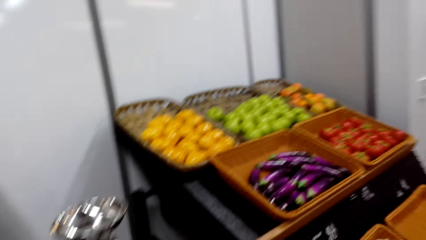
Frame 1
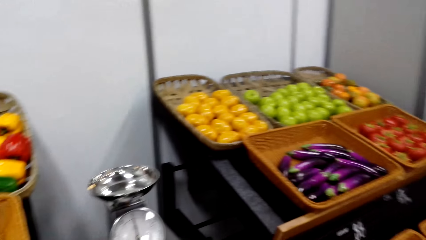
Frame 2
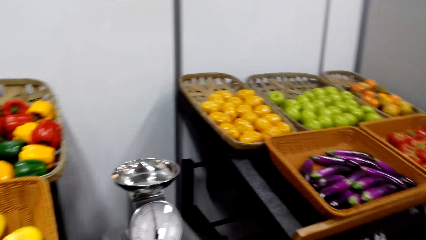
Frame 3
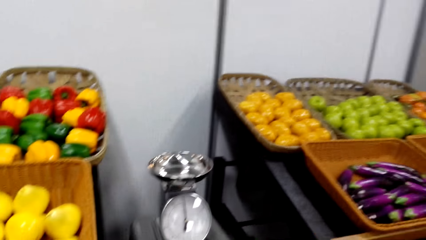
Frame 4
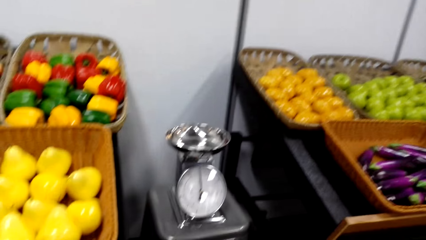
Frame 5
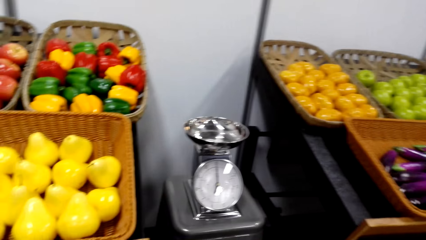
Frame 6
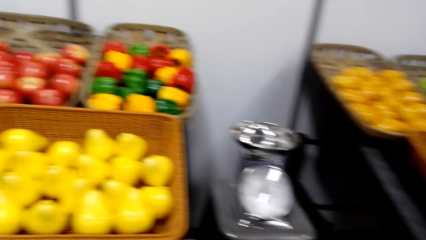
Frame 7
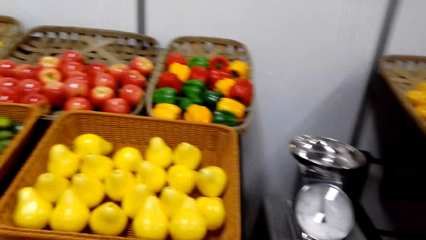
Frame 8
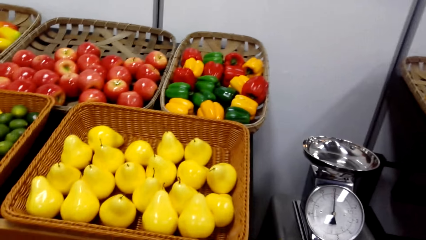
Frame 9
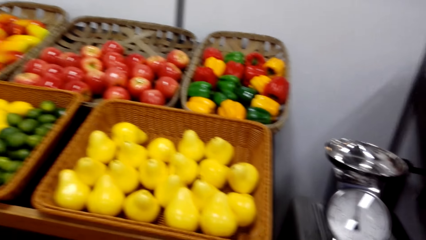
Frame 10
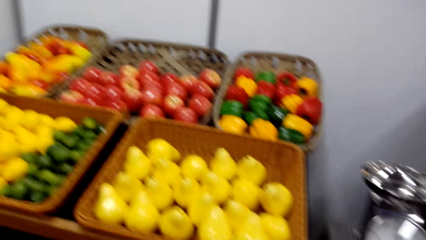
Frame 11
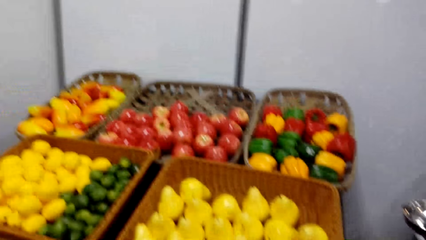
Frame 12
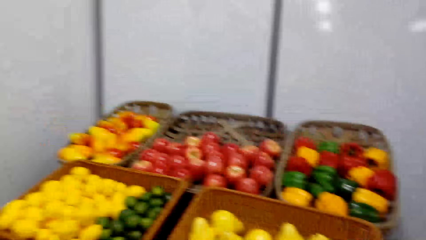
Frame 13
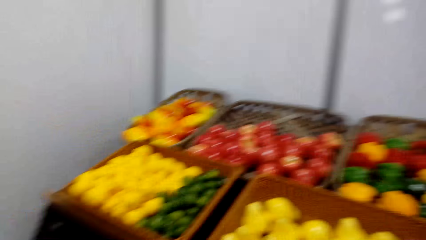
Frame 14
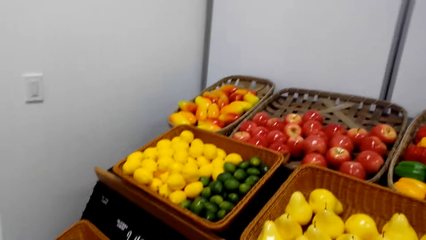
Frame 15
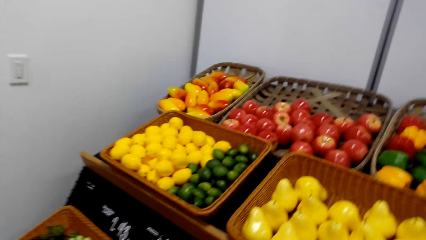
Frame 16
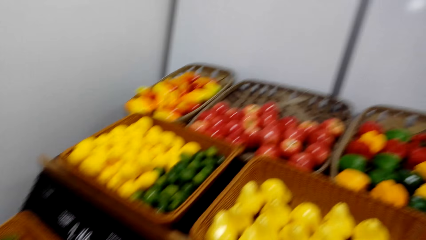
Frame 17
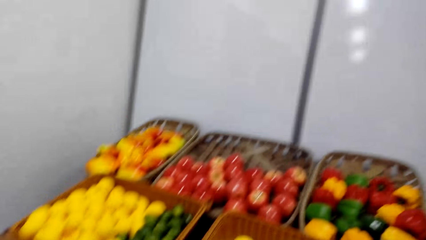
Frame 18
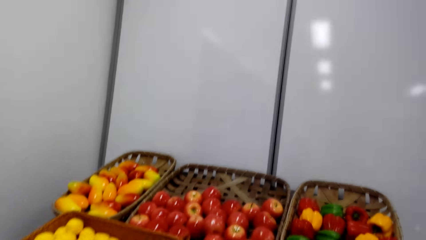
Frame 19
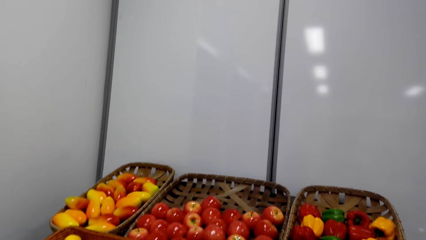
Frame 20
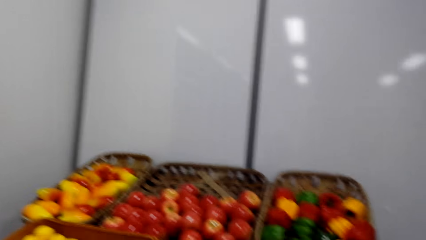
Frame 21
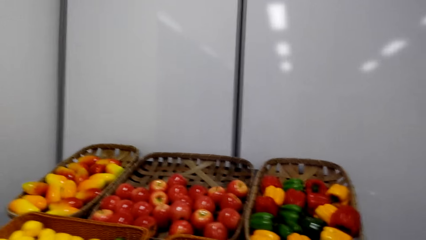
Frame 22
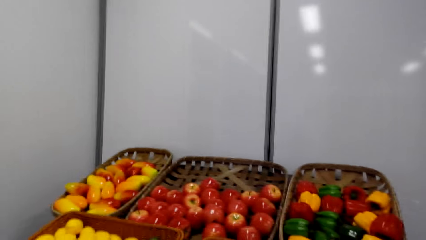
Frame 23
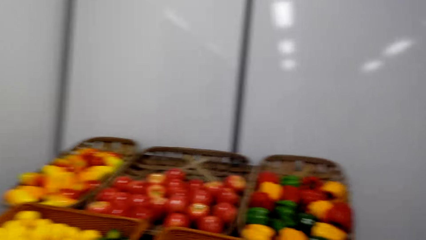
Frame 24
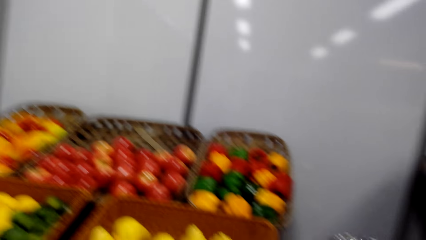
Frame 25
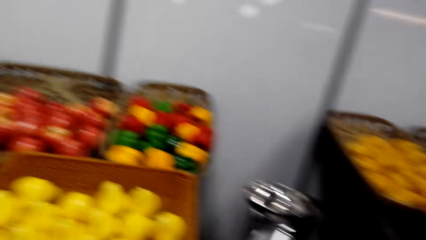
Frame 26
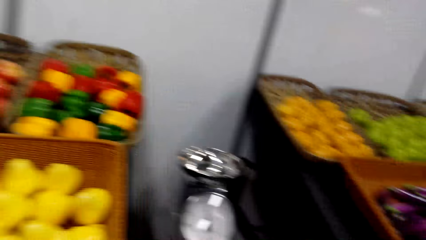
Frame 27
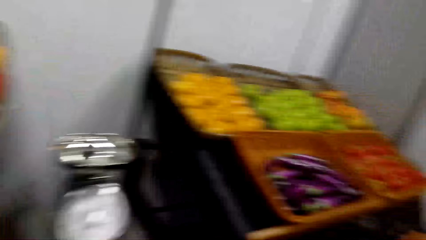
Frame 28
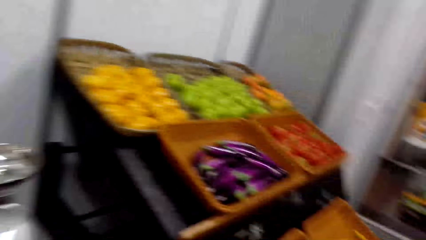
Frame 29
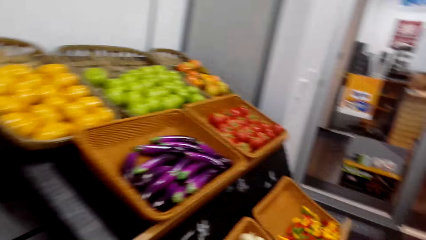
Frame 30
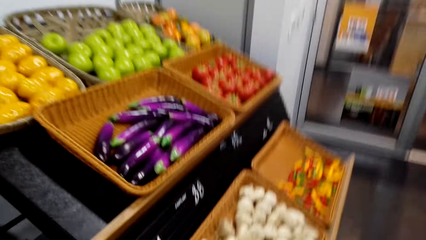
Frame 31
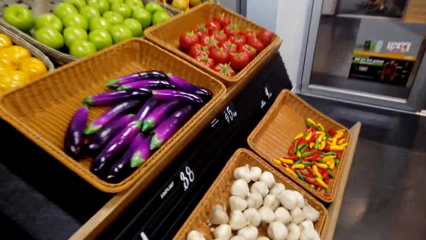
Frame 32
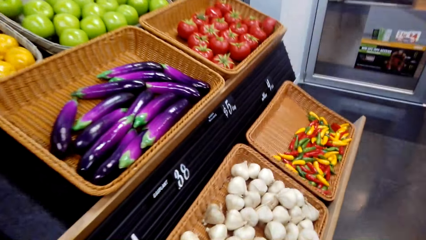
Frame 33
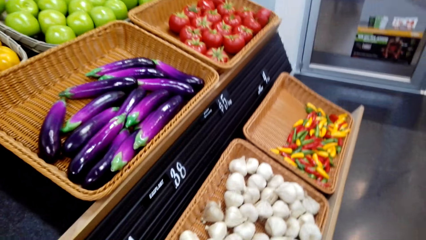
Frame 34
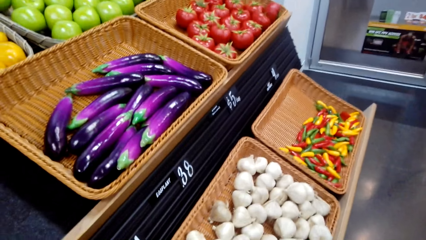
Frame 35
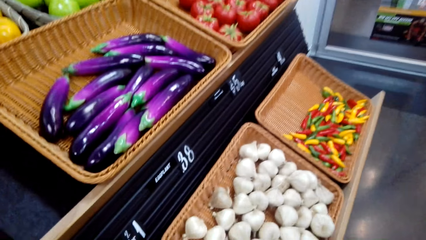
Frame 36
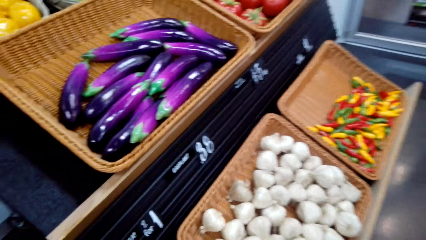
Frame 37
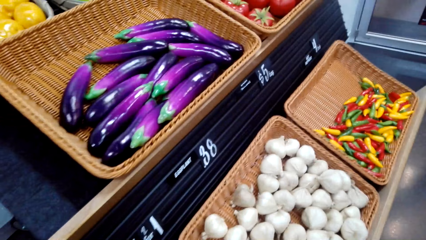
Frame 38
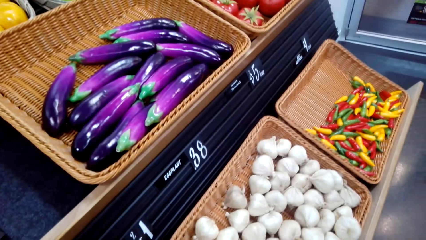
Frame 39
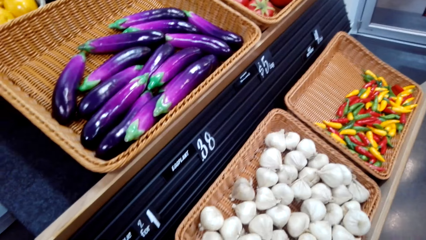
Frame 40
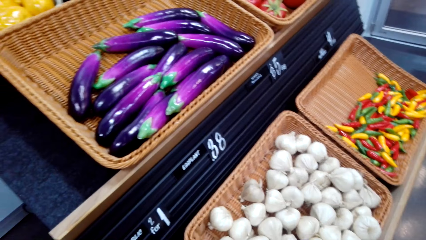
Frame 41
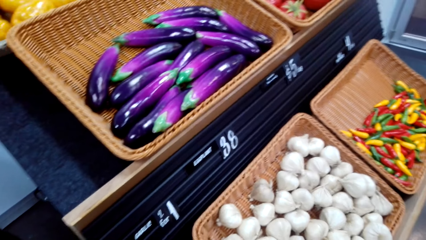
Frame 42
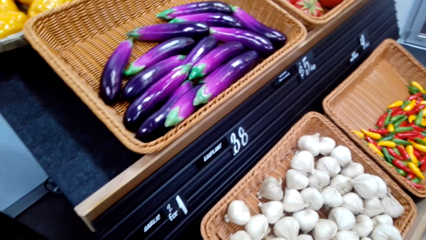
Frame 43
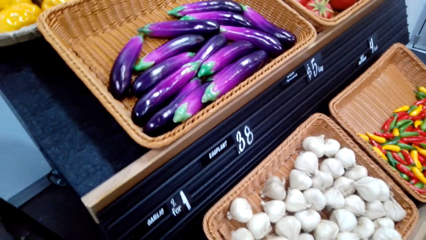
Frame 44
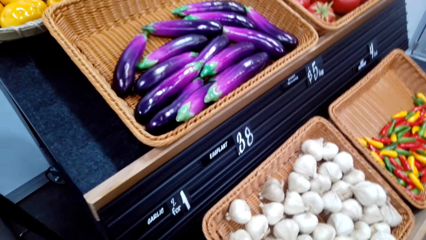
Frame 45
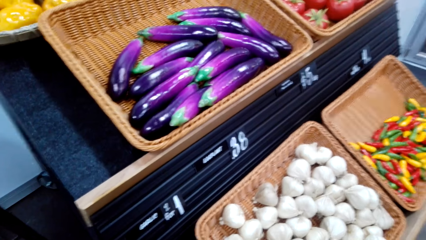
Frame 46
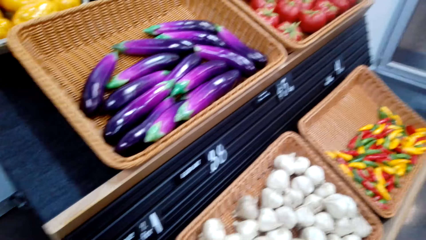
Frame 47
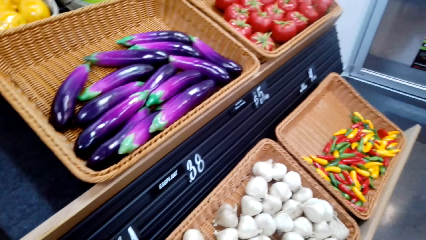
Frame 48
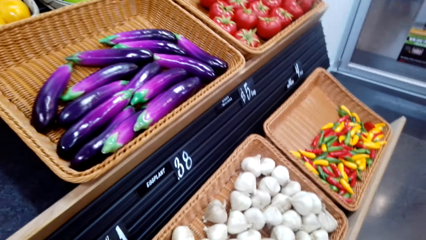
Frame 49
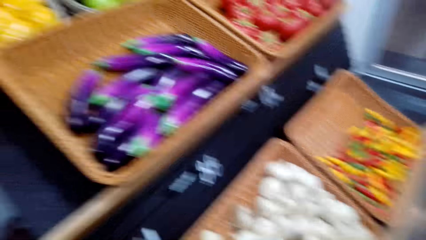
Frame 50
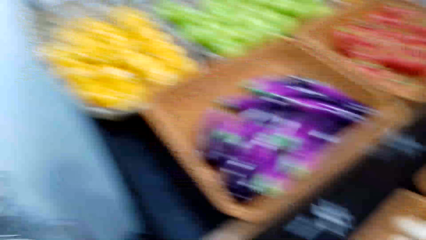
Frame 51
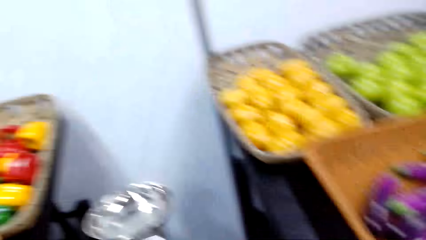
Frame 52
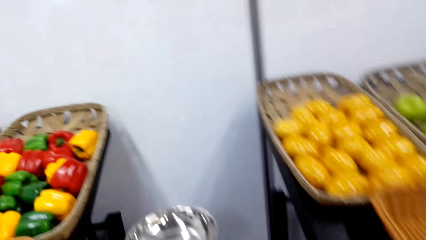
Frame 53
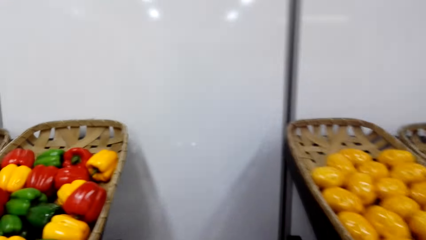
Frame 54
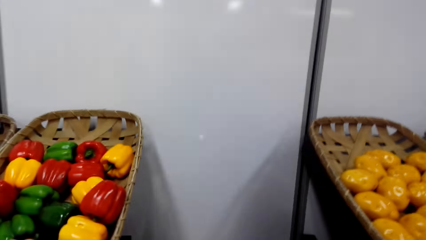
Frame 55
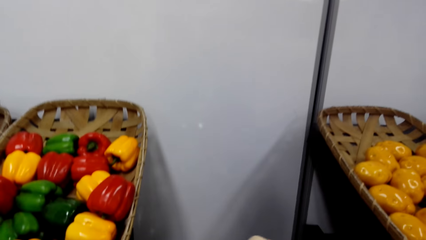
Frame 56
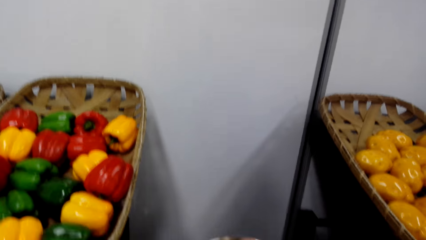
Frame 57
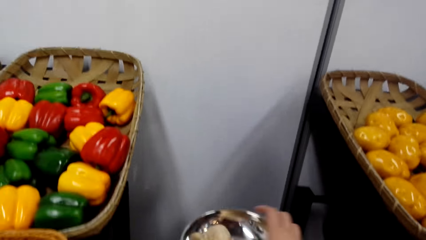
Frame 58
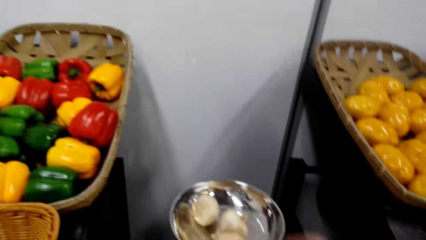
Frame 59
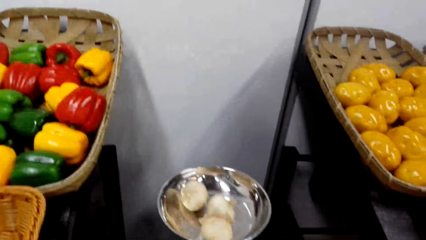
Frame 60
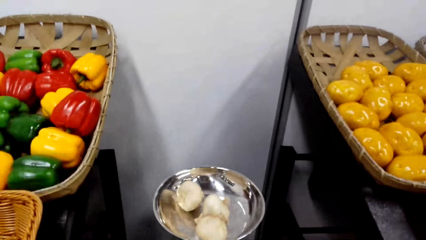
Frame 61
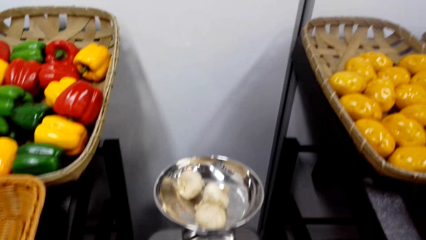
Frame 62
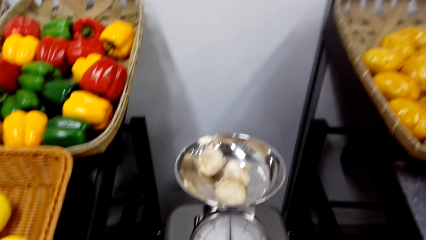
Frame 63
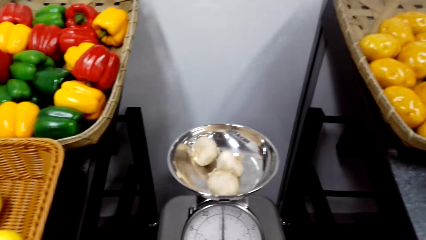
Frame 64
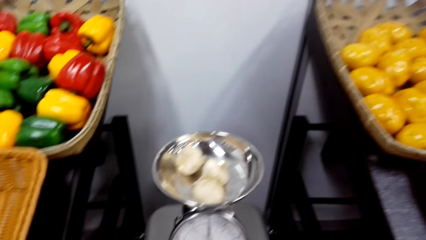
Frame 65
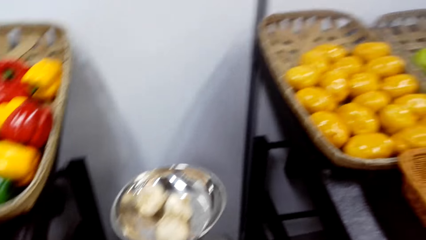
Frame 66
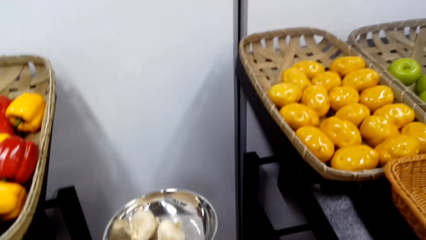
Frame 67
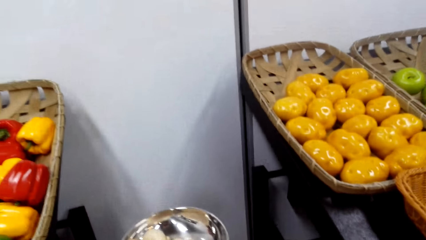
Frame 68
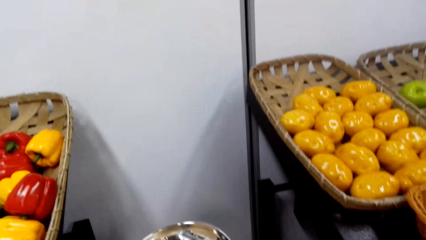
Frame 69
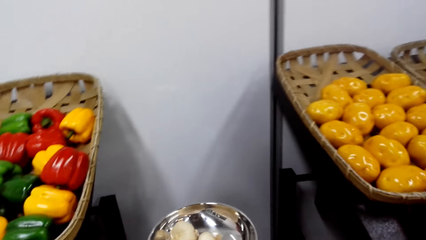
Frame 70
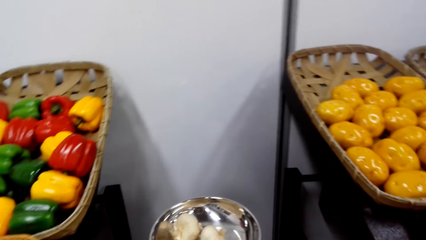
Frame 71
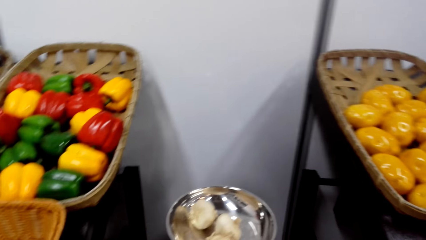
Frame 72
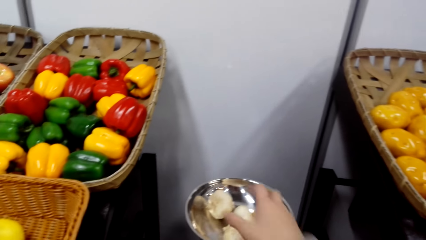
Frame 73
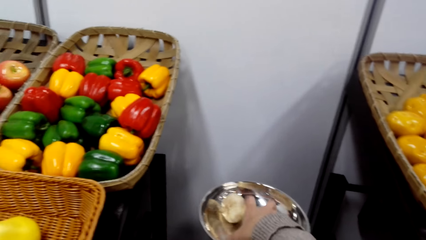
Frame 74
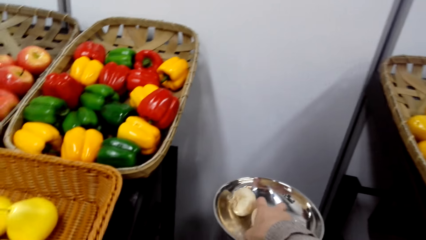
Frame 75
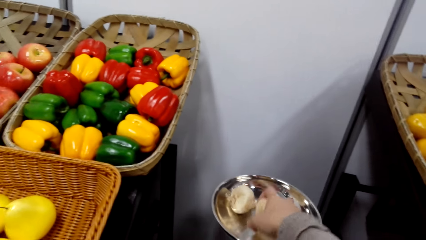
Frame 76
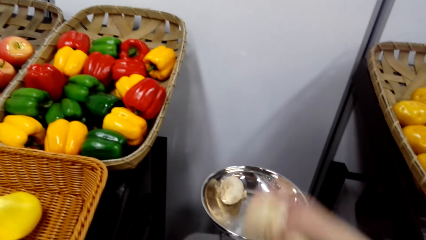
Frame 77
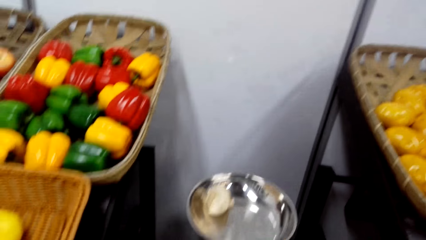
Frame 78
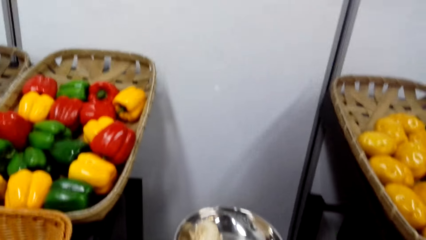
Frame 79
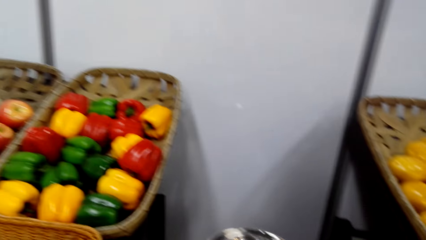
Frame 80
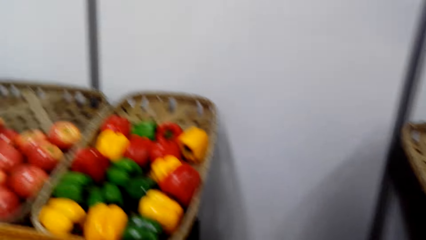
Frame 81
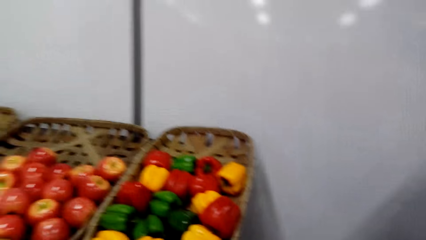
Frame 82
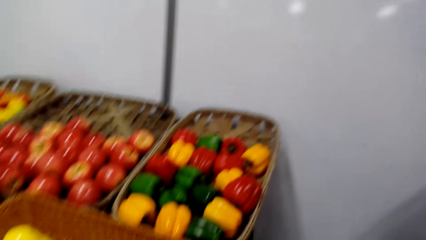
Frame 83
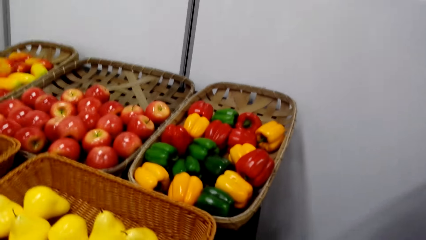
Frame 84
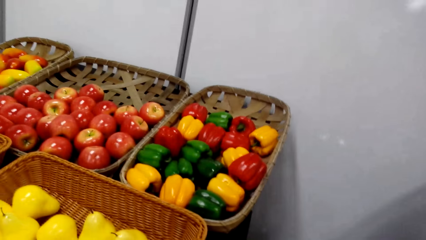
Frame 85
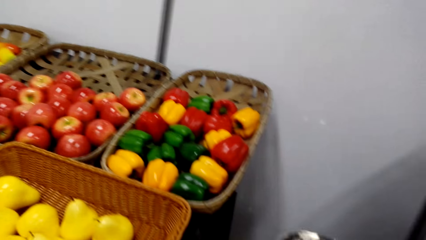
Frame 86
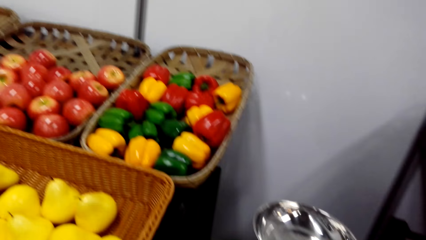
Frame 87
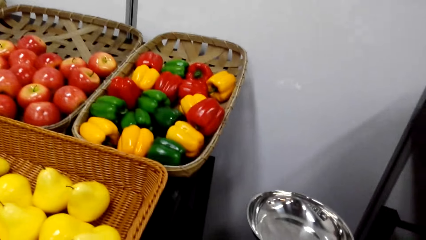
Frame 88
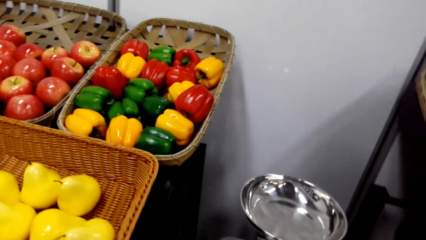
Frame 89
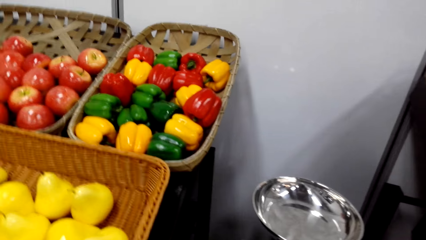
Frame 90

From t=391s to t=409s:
The camera wearer is looking at the fruits. They look at the vegetables. They put the garlic on the weighing machine. They pick the garlic.
